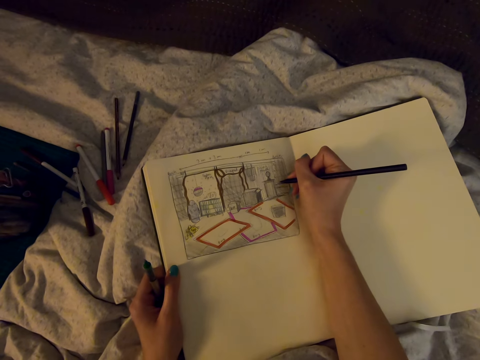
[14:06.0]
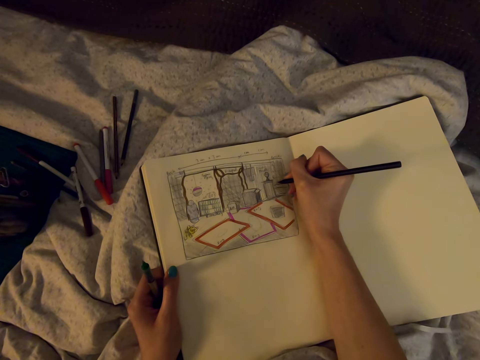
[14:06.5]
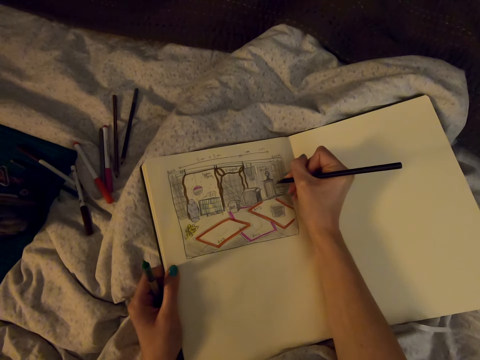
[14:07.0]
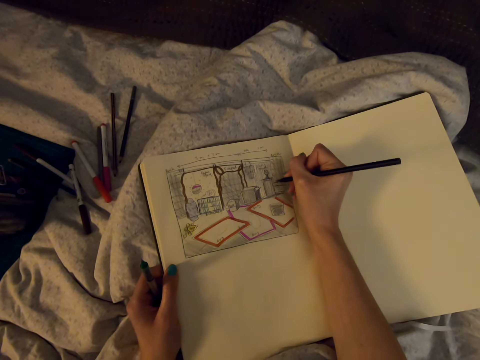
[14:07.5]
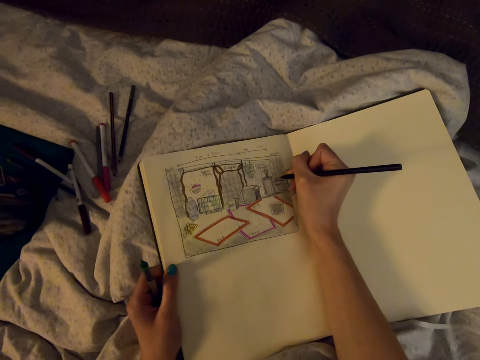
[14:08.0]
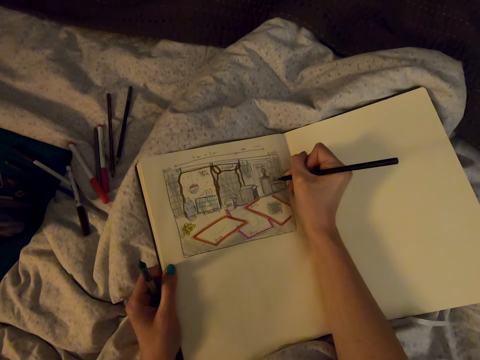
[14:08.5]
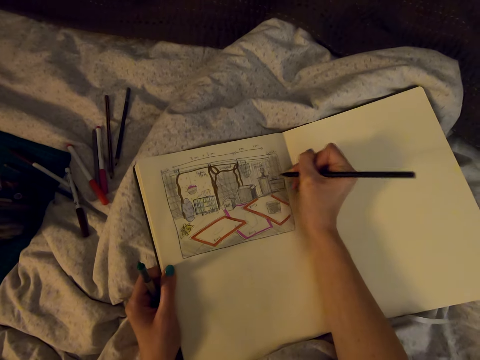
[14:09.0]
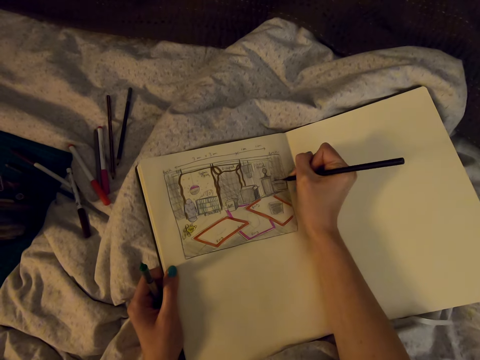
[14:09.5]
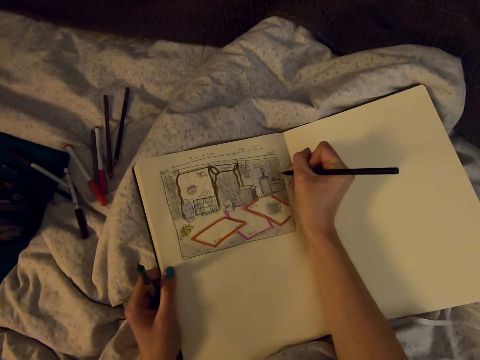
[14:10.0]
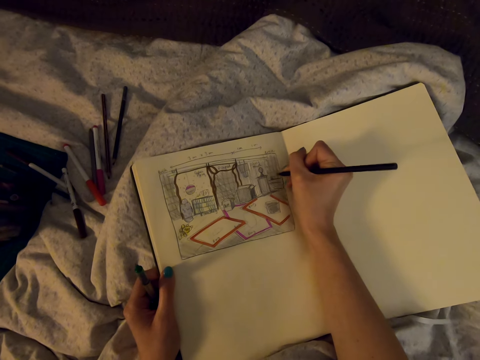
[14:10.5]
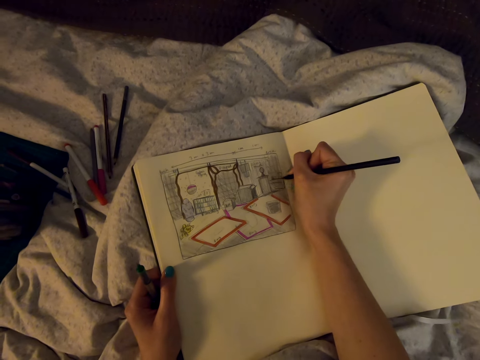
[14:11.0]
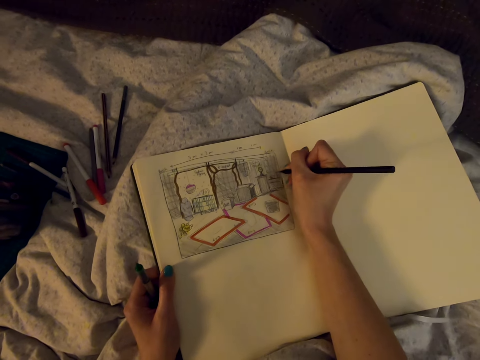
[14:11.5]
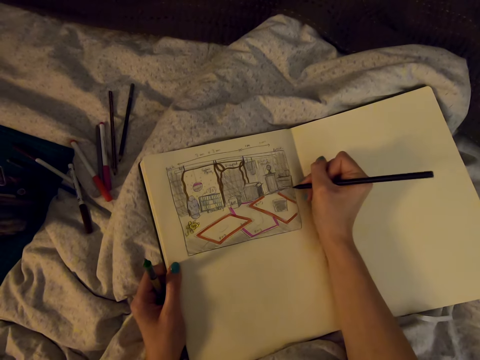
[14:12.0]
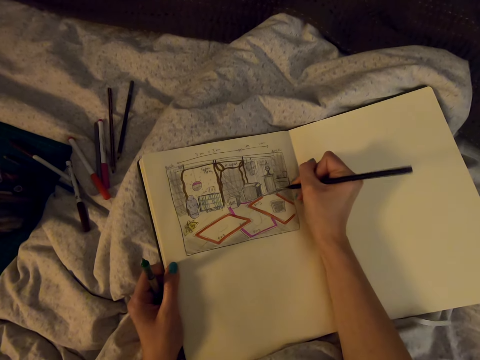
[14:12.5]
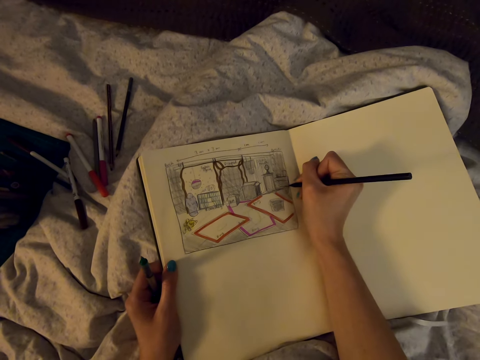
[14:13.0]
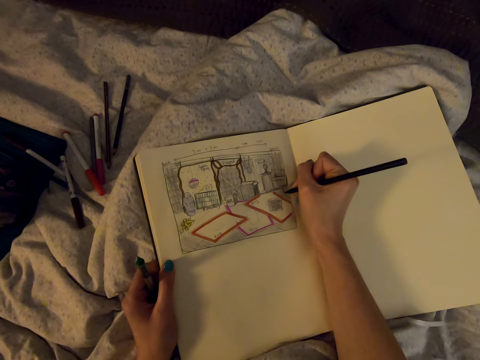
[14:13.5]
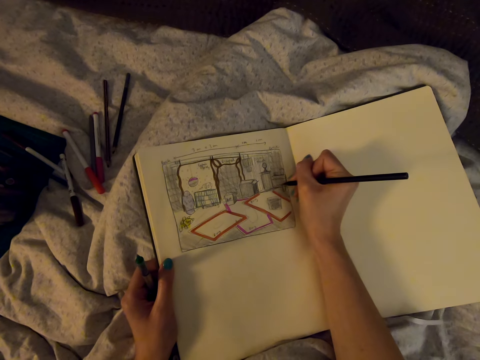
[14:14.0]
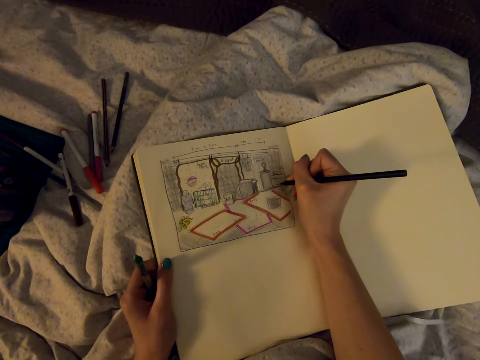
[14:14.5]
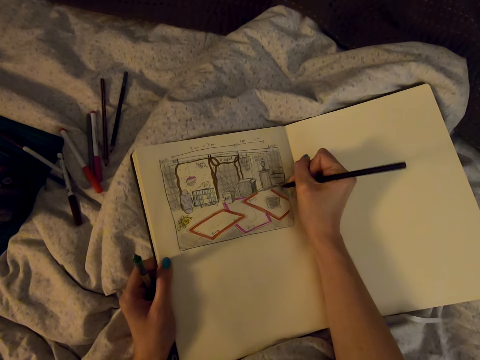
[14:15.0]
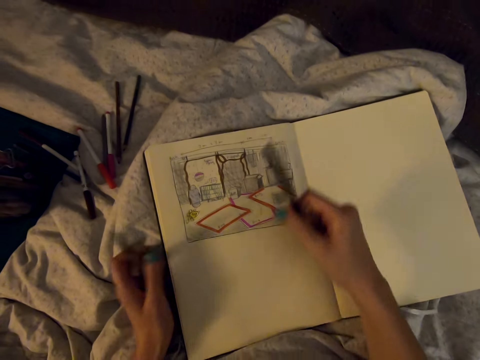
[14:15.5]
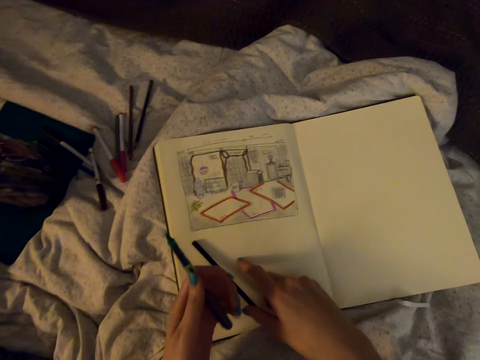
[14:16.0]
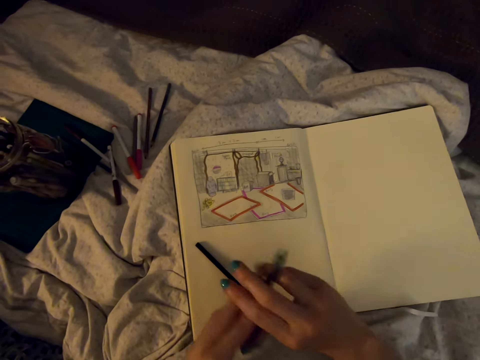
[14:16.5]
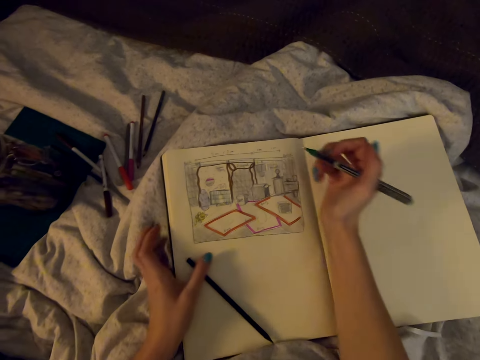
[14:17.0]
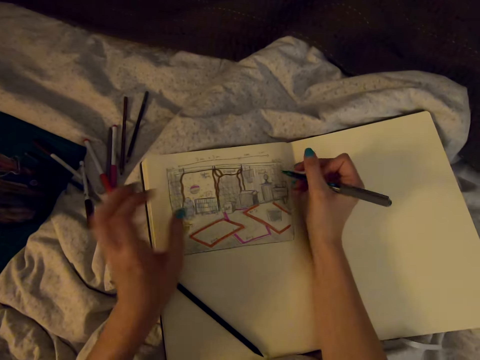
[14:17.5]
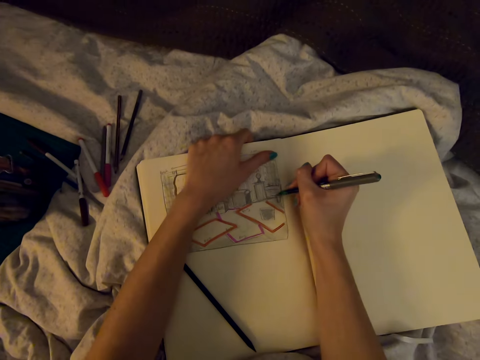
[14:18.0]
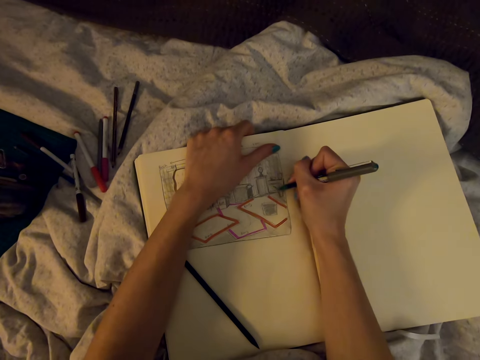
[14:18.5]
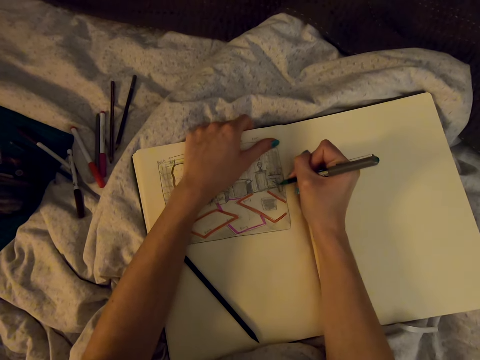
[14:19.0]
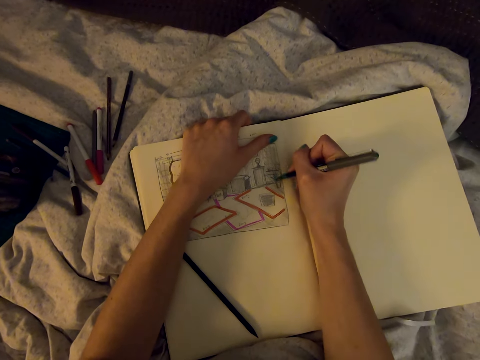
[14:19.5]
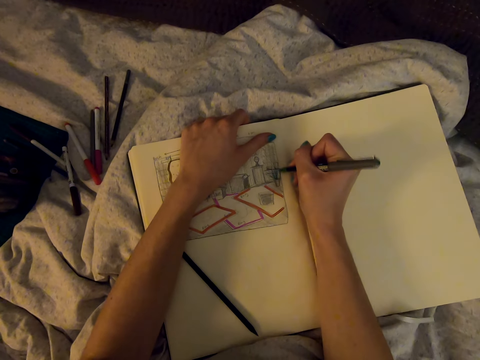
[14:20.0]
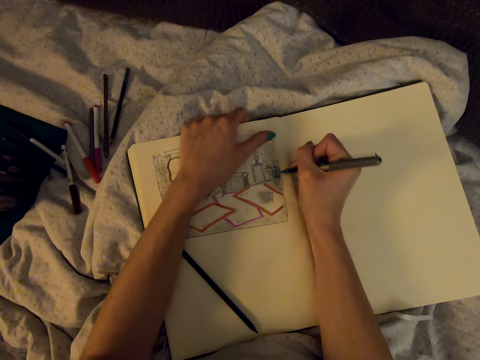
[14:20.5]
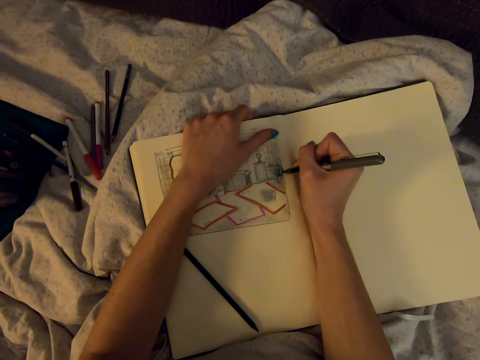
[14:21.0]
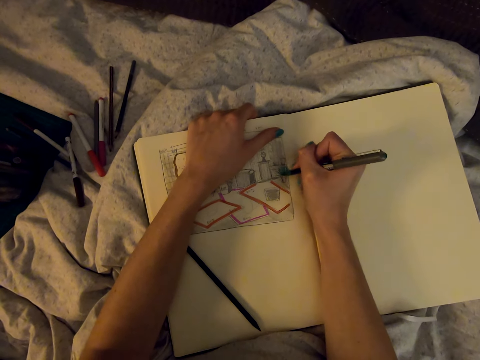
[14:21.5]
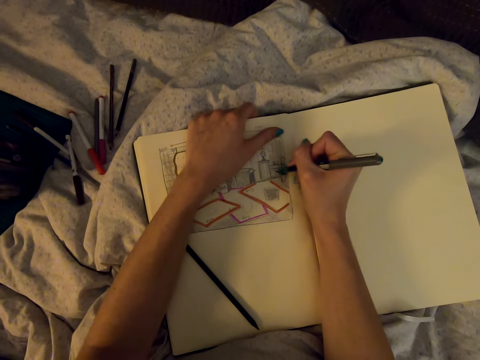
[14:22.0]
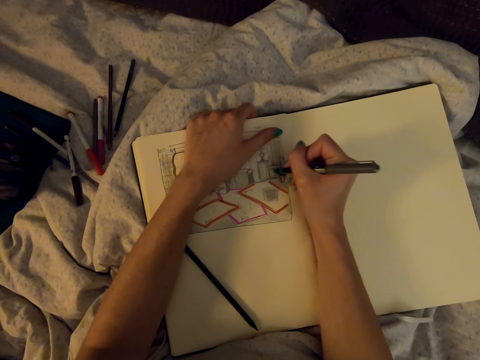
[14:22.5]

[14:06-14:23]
The camera wearer places the pencil on the book. They draw on the book with the marker pen.

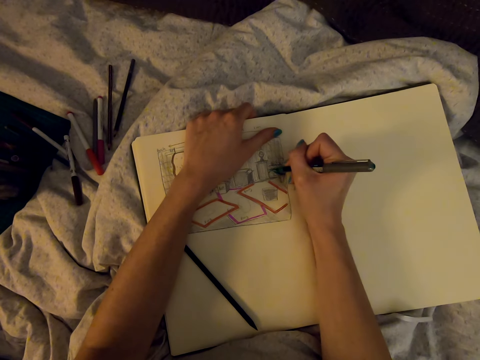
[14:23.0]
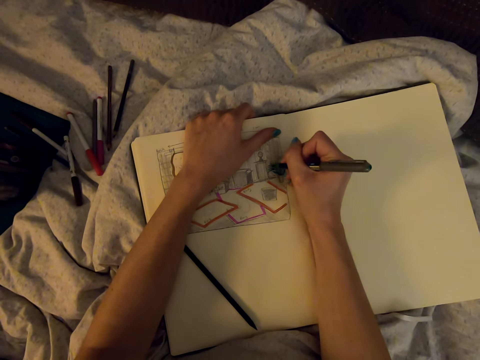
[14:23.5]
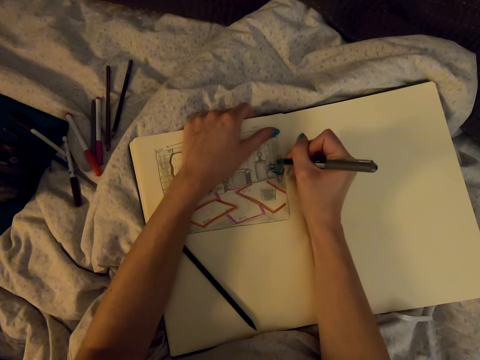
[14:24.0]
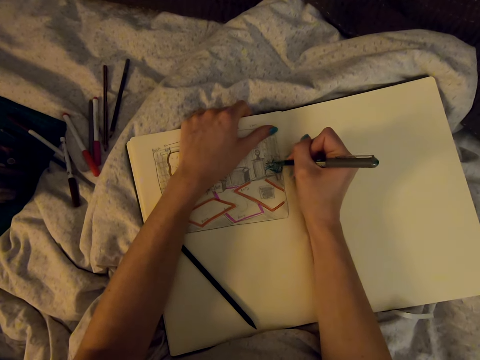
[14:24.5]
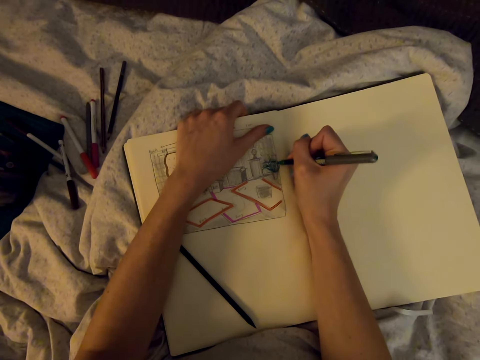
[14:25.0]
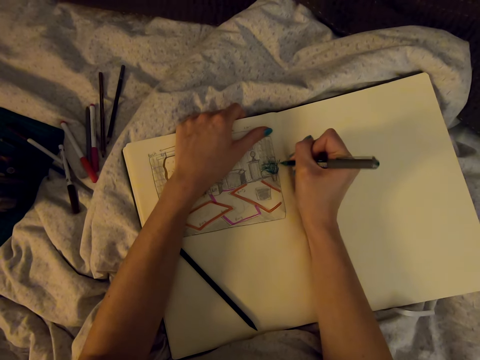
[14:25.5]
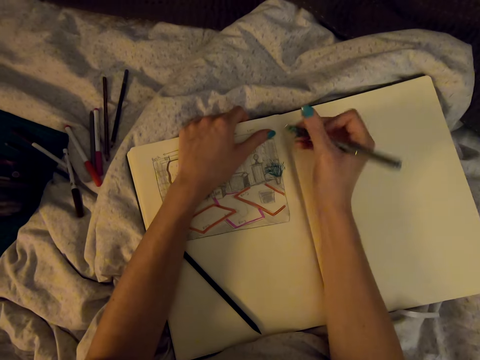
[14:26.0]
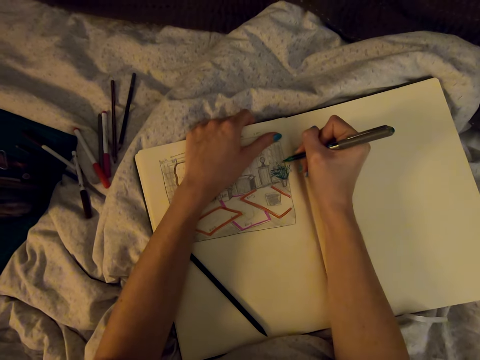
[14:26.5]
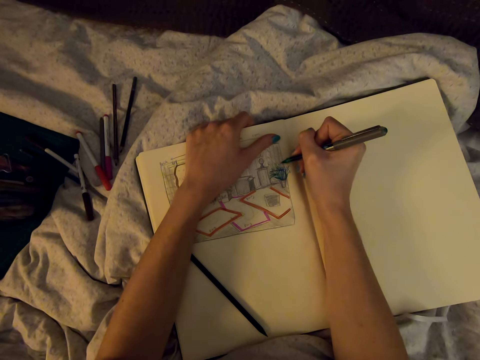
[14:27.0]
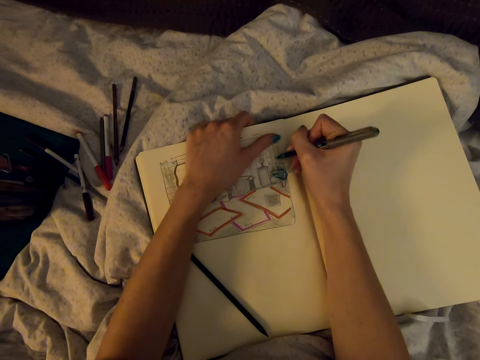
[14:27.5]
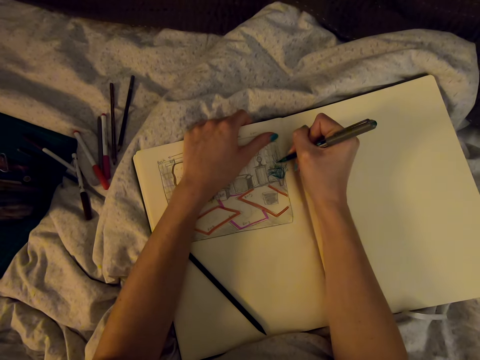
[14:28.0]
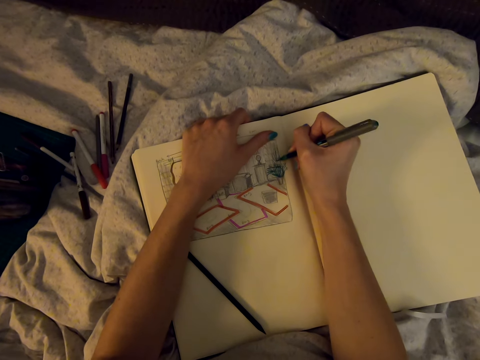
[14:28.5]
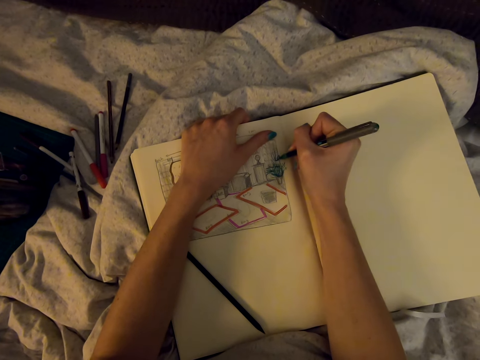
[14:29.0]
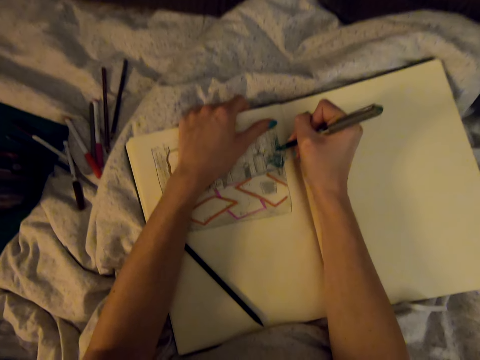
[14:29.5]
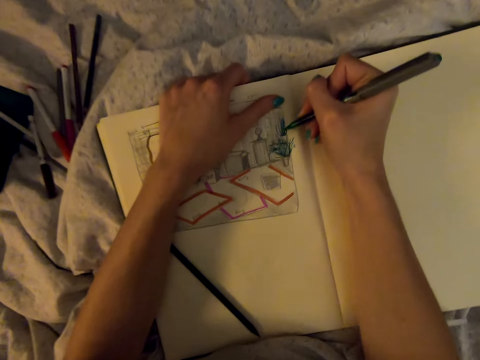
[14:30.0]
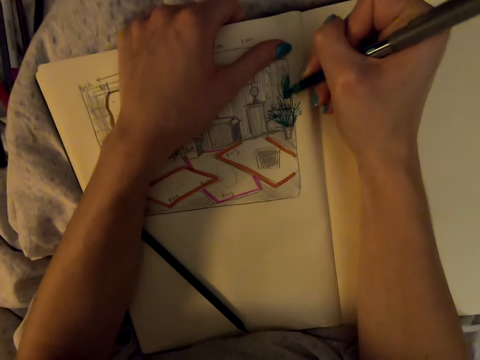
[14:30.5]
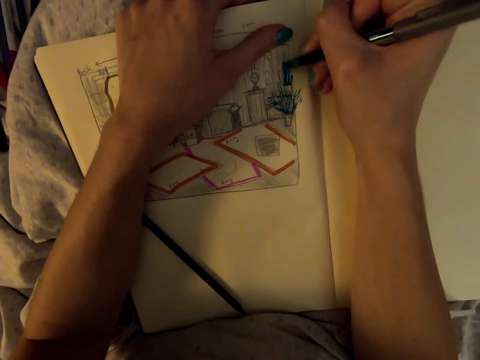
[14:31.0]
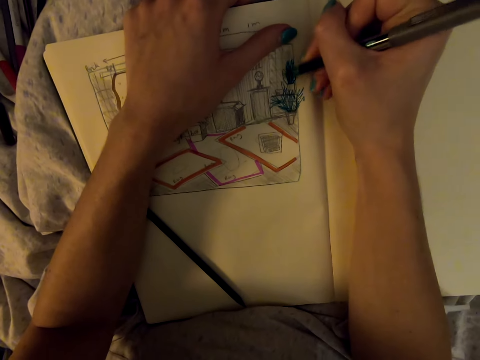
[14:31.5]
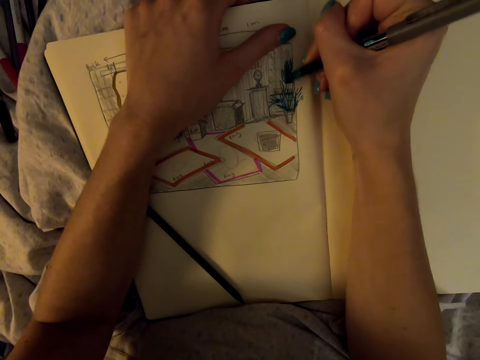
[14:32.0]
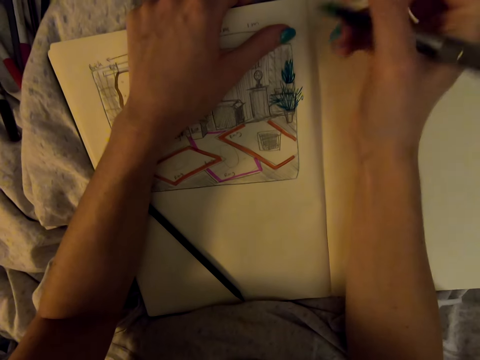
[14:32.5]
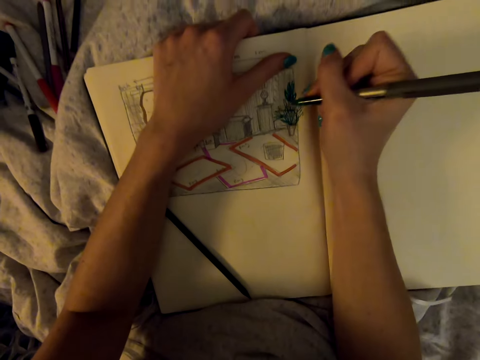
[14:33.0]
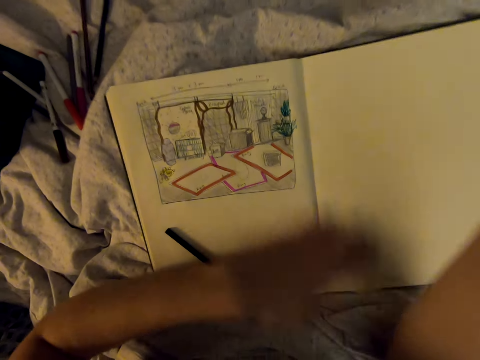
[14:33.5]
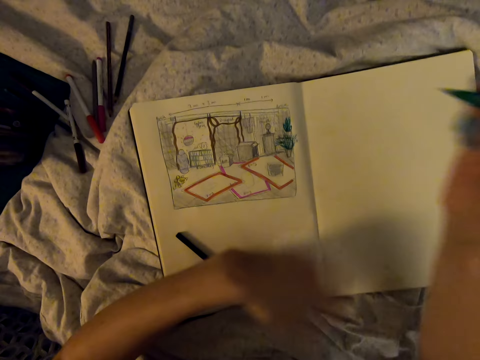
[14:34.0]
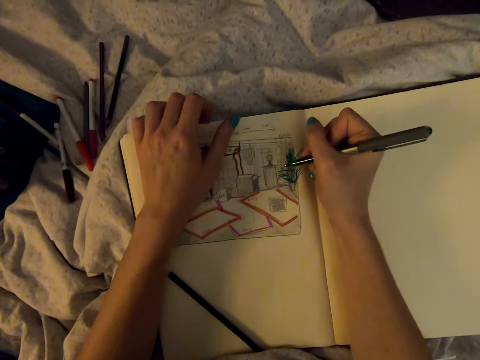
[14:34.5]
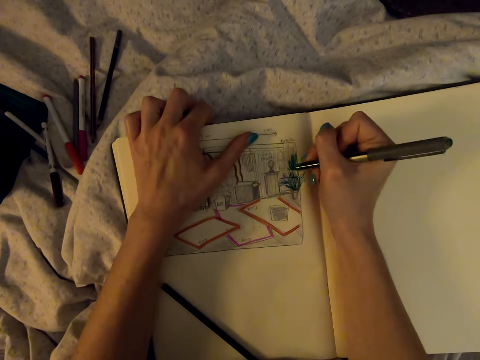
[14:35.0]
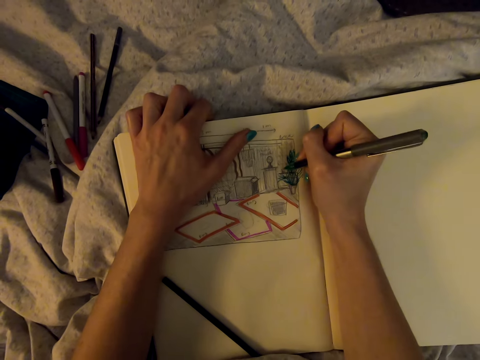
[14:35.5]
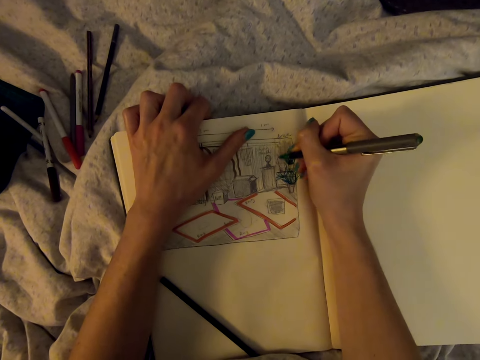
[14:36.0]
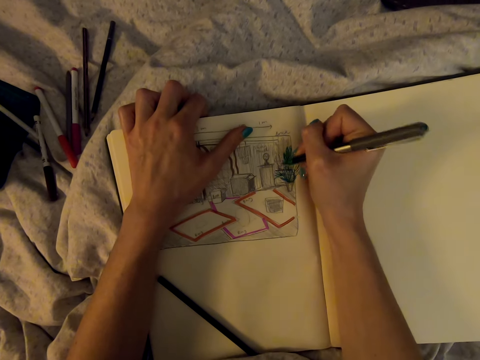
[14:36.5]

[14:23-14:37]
The camera wearer swipes her hand across the book. She draws on the book with the marker pen.
